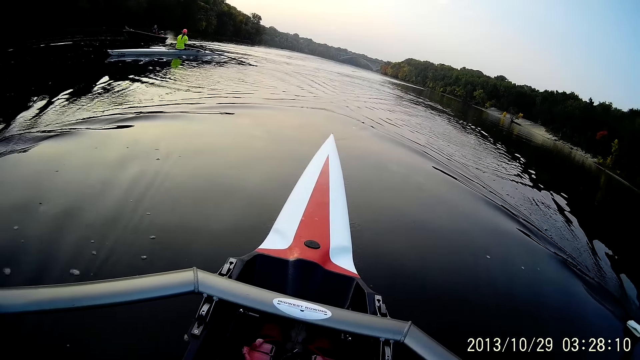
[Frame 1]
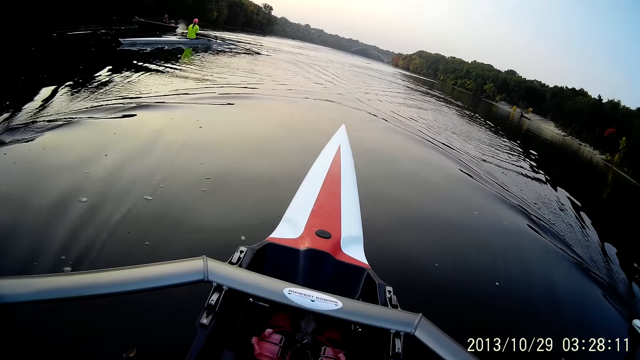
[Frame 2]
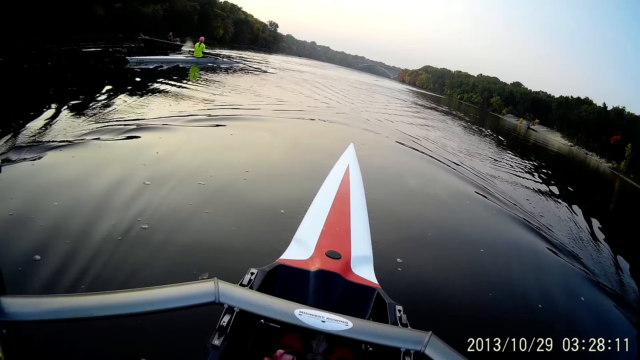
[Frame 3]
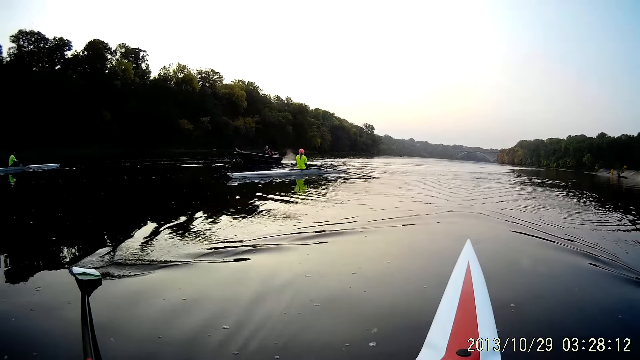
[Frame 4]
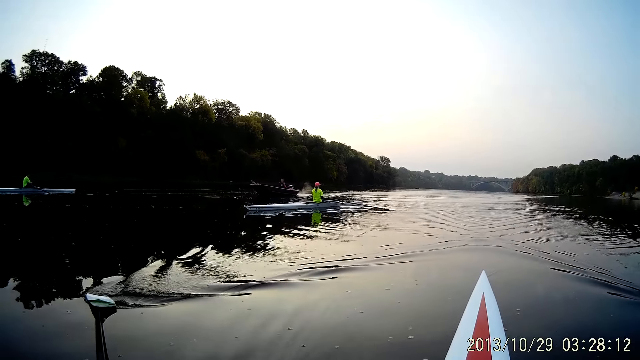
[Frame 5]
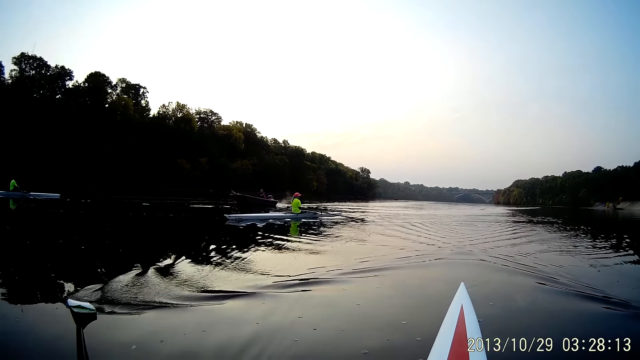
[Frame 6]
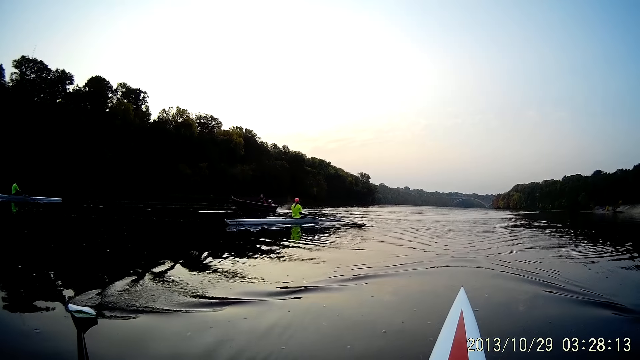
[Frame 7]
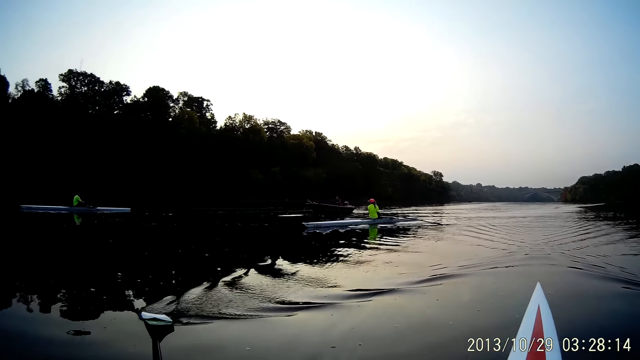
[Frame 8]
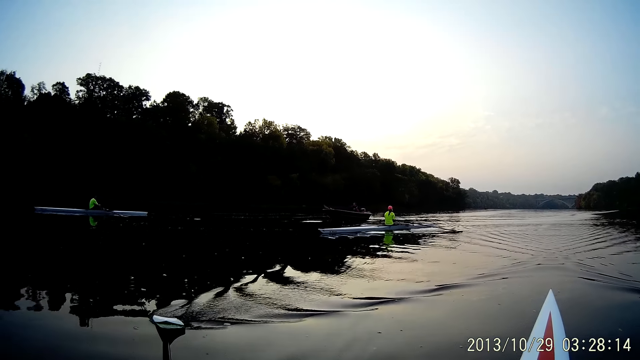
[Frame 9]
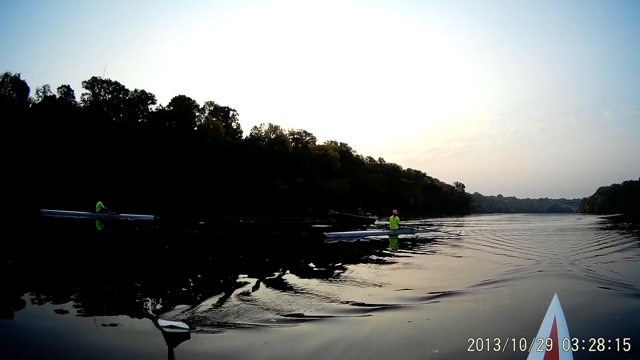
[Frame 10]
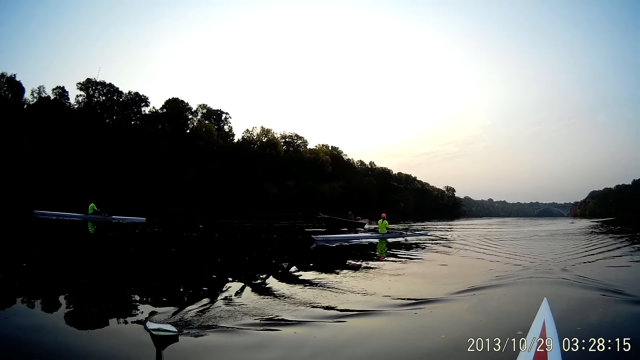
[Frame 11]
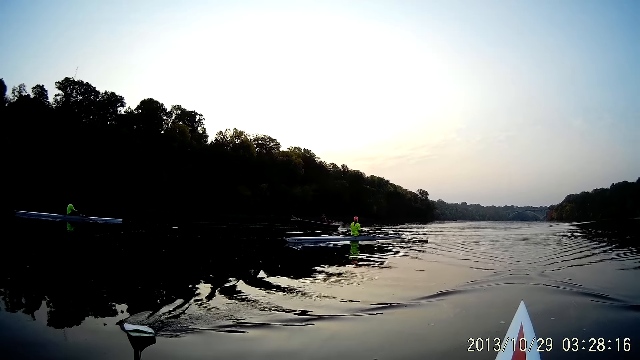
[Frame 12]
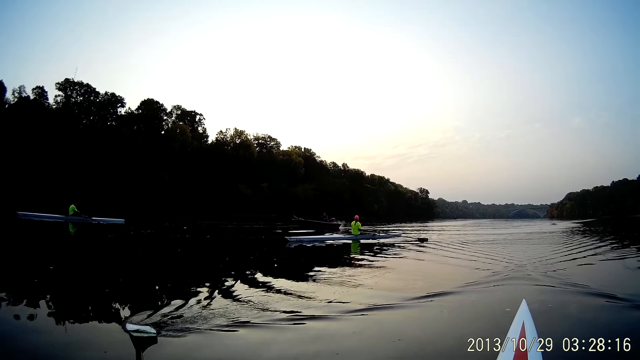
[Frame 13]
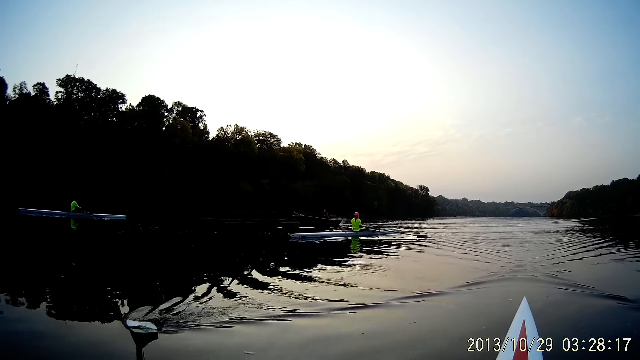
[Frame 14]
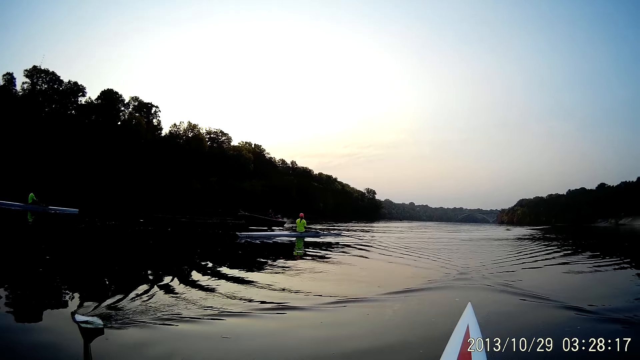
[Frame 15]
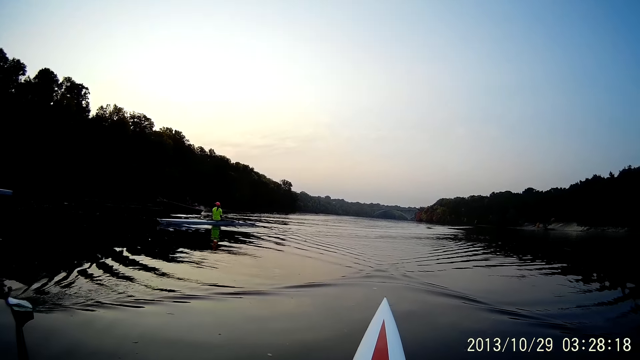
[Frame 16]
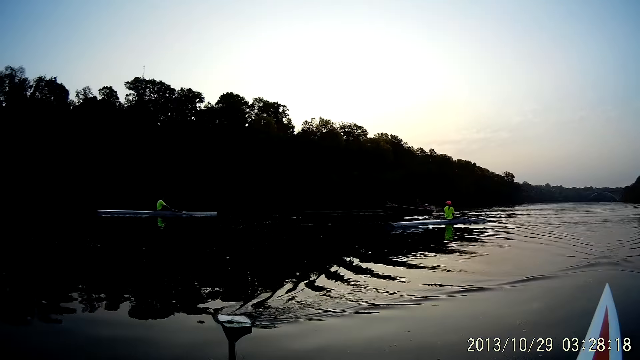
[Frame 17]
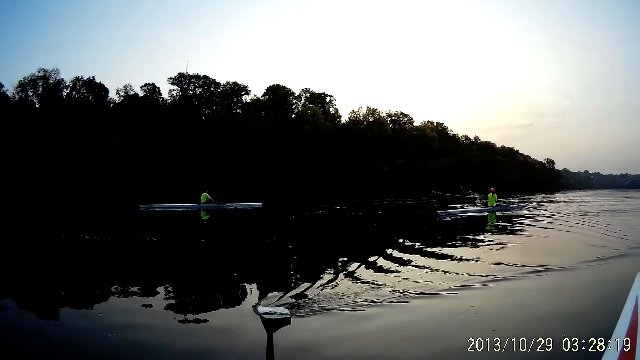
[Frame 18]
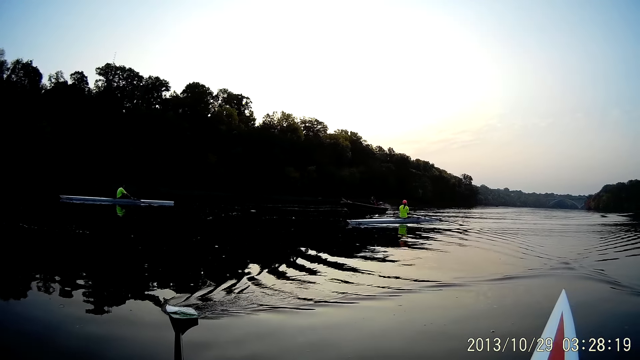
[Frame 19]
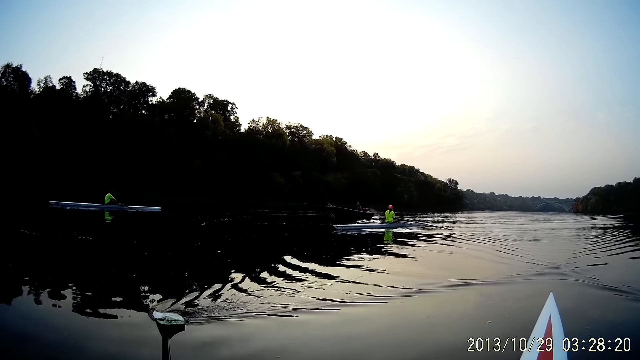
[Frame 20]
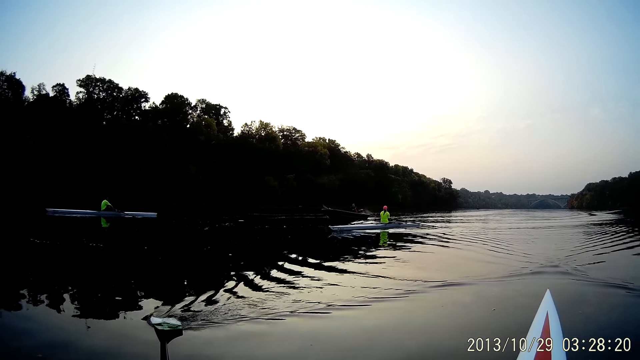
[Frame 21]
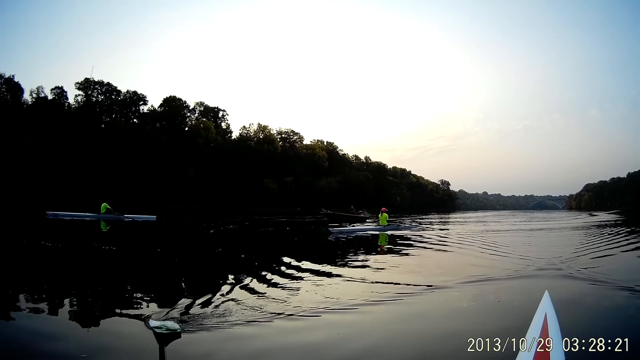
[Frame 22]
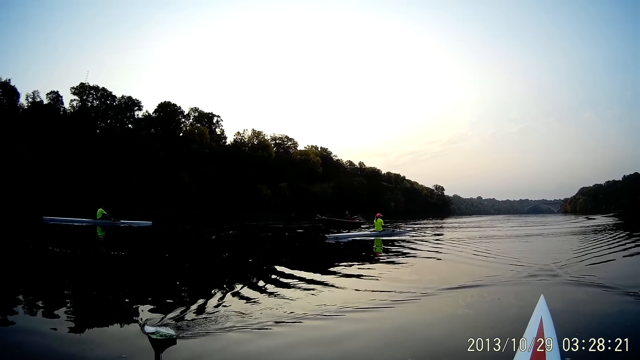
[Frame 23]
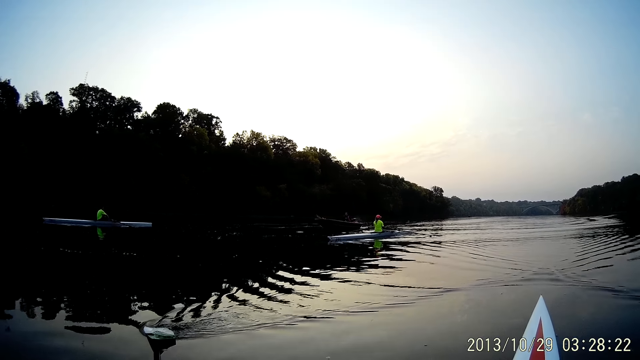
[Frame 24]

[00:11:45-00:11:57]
The camera wearer rows the boat through water with an oar. They look at a woman.

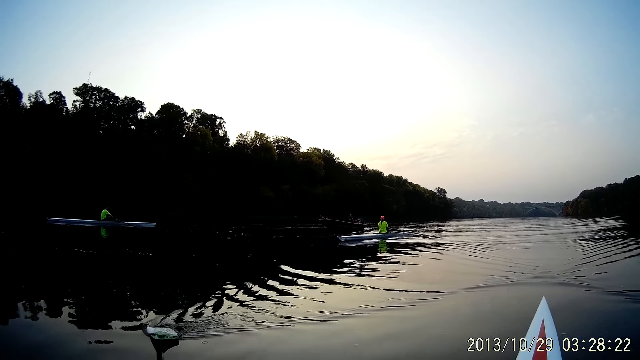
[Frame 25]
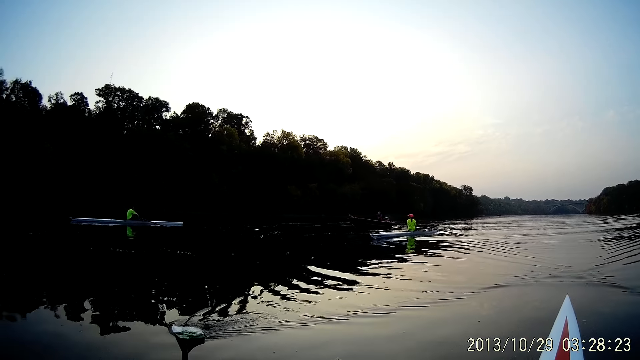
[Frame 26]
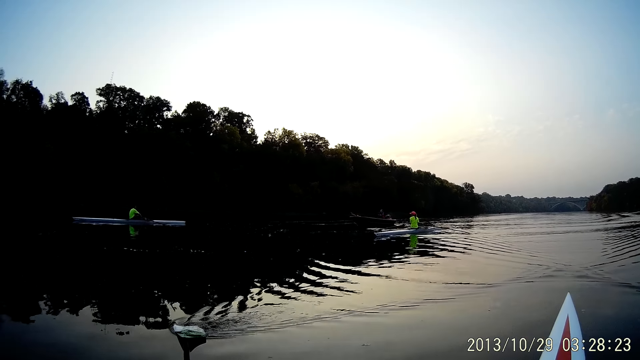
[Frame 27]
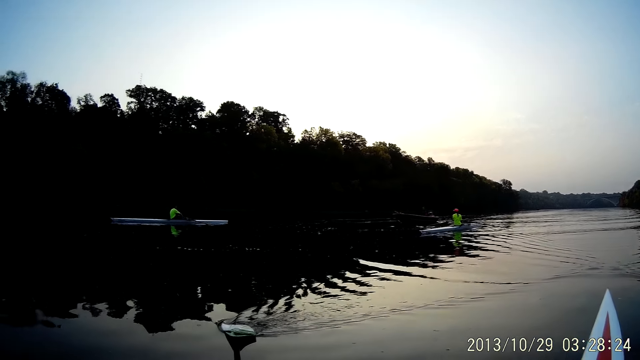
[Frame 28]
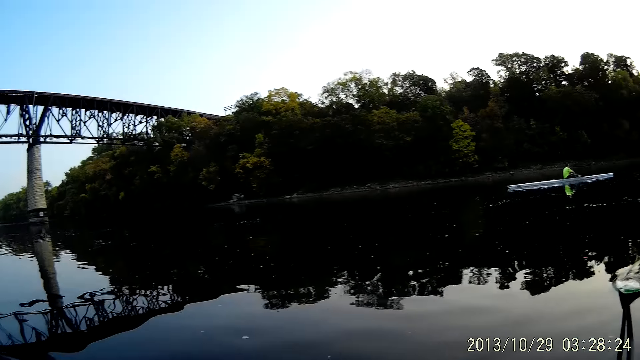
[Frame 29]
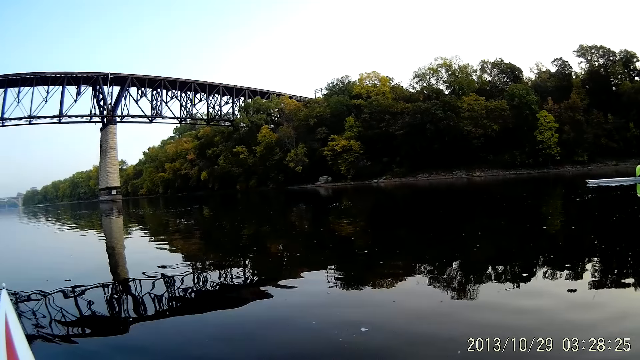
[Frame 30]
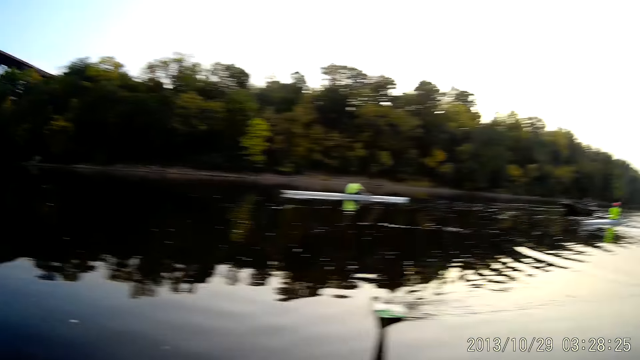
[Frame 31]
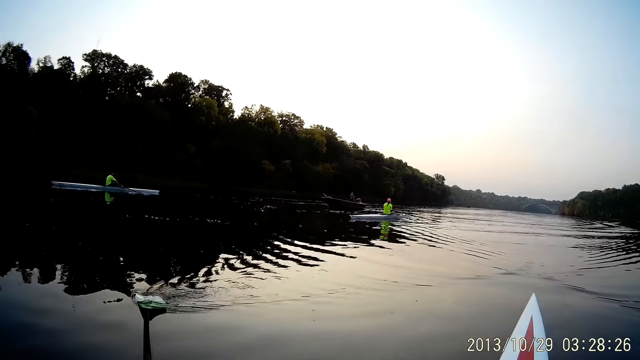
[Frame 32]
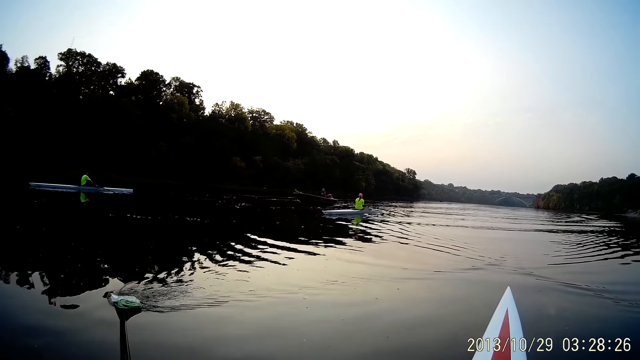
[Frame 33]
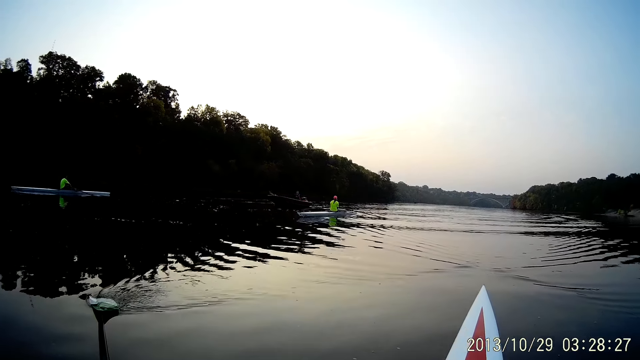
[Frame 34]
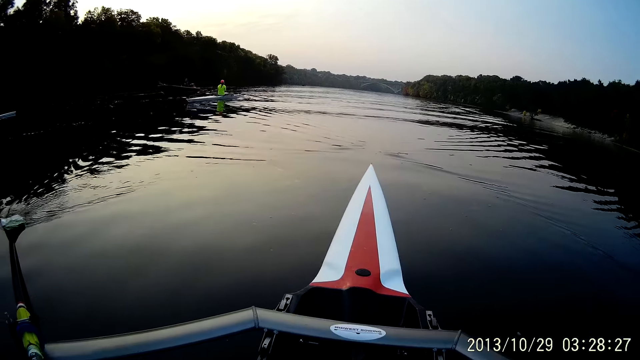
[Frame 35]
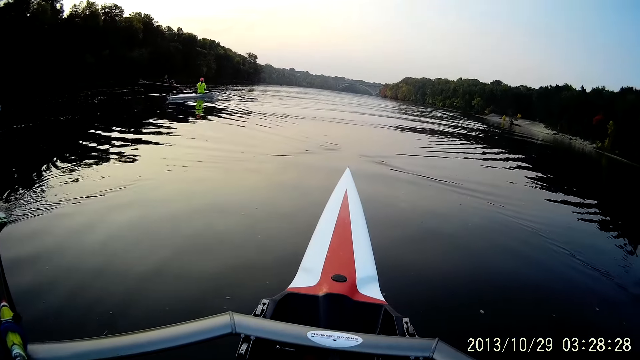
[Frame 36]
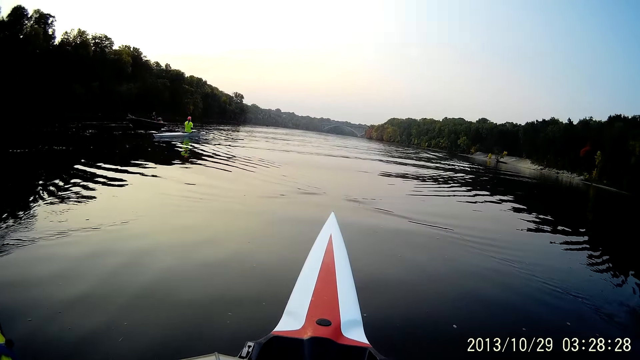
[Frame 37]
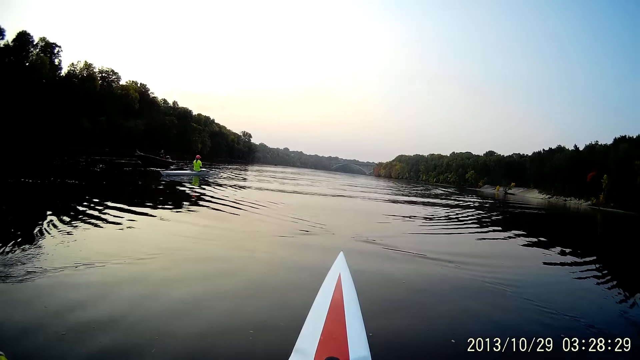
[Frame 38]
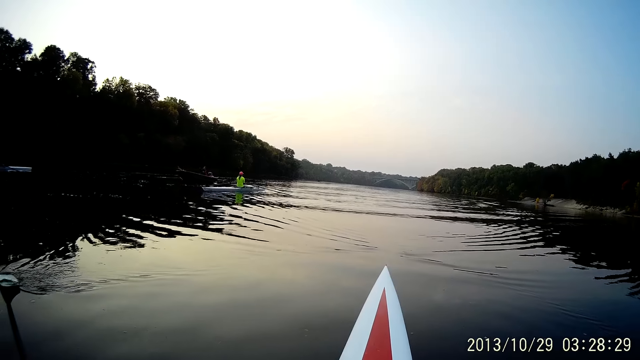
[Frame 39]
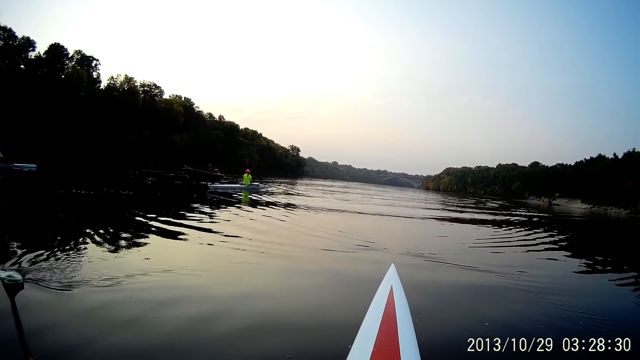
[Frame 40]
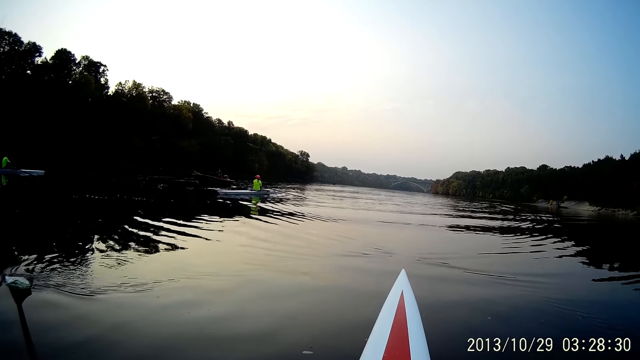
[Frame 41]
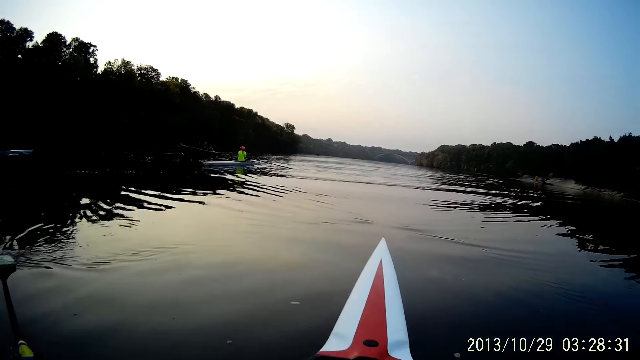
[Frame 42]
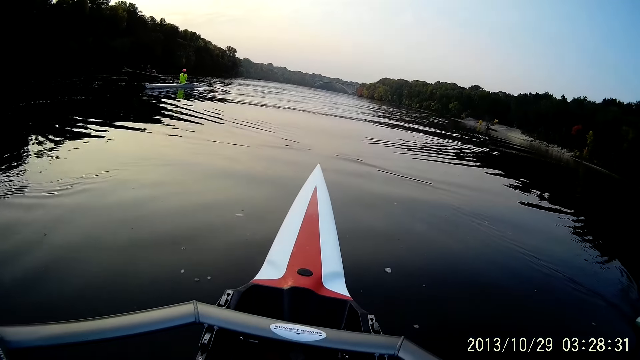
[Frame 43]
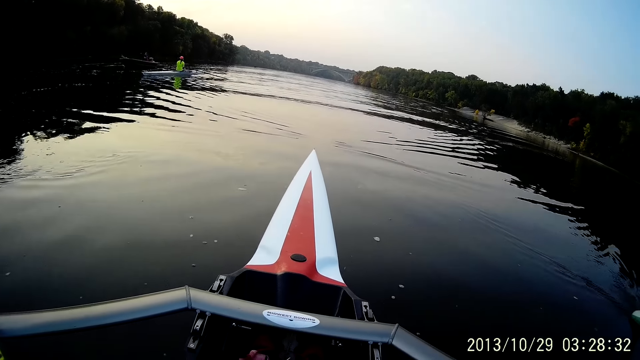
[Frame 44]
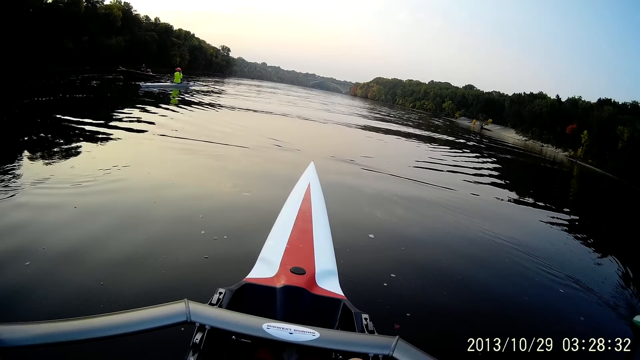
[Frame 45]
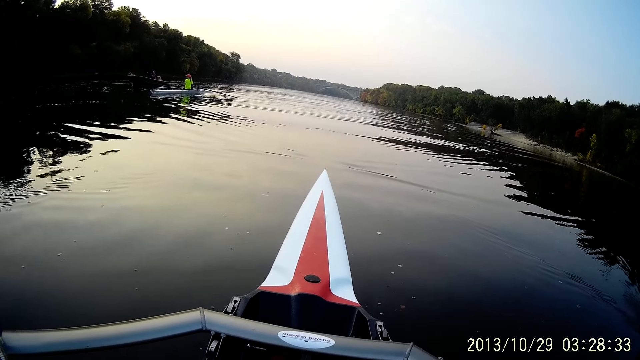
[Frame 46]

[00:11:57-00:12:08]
The camera wearer looks around.
